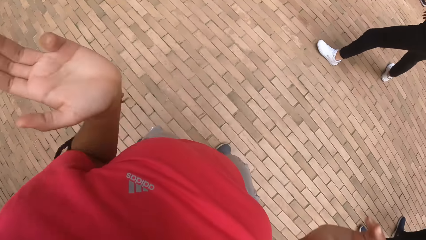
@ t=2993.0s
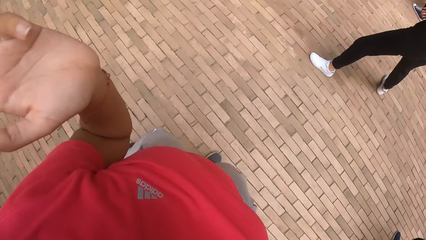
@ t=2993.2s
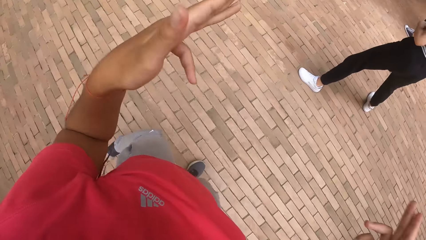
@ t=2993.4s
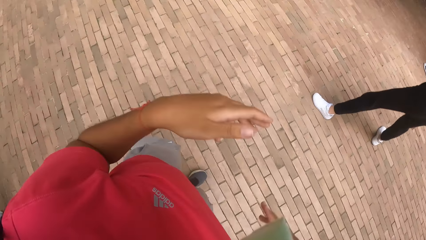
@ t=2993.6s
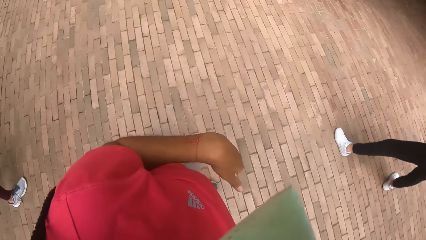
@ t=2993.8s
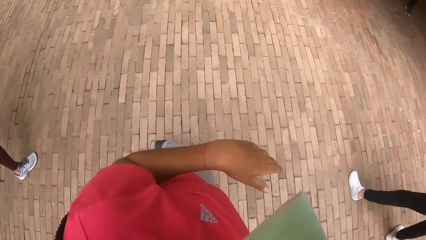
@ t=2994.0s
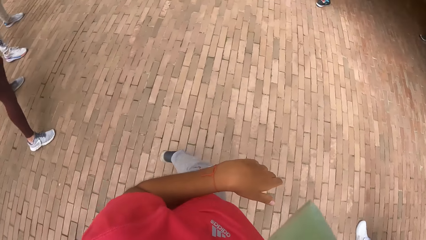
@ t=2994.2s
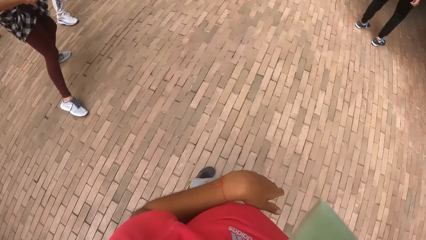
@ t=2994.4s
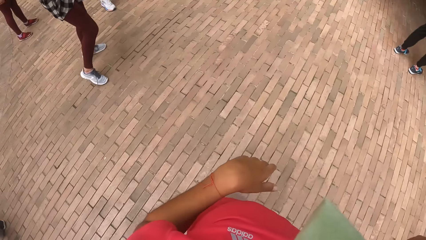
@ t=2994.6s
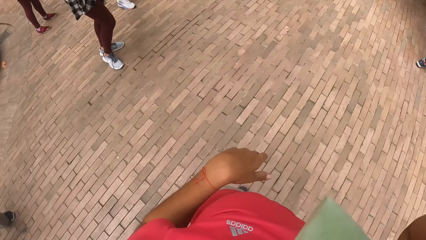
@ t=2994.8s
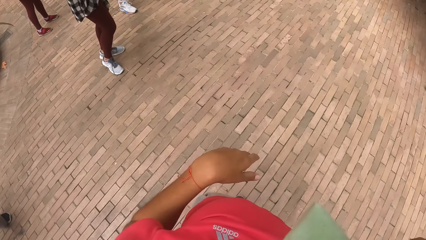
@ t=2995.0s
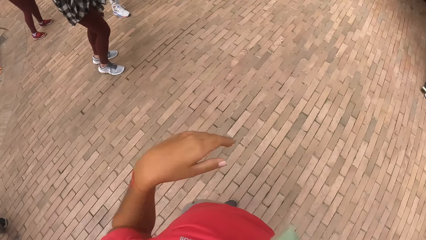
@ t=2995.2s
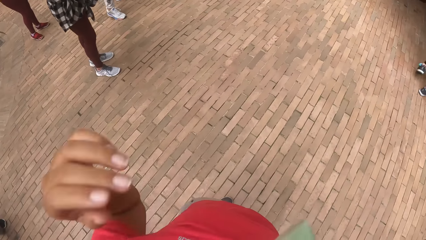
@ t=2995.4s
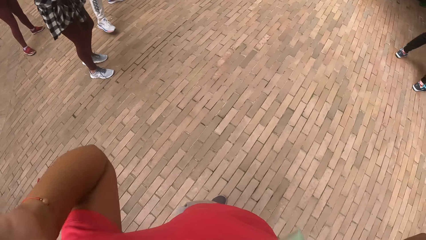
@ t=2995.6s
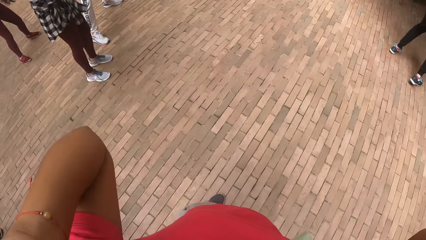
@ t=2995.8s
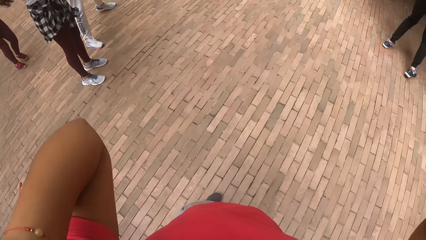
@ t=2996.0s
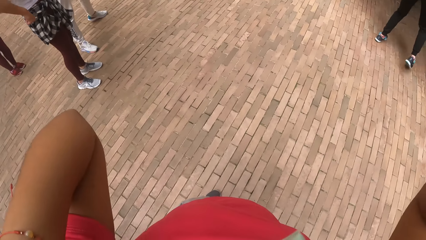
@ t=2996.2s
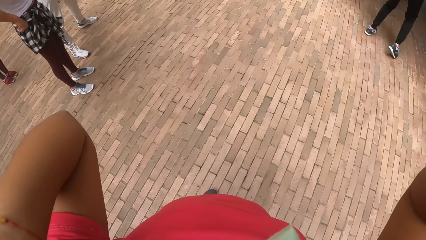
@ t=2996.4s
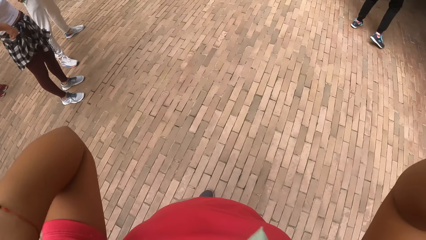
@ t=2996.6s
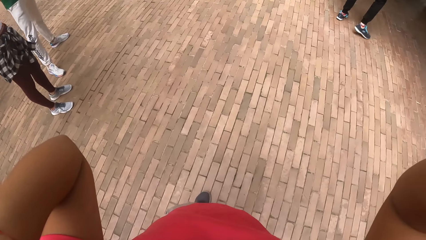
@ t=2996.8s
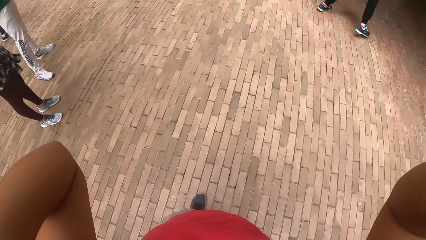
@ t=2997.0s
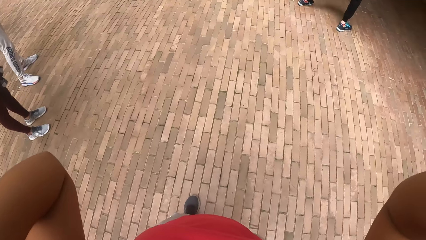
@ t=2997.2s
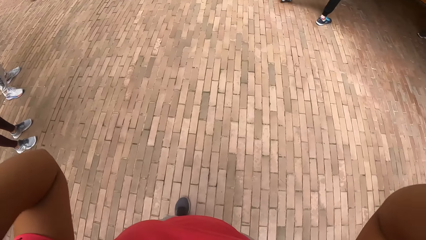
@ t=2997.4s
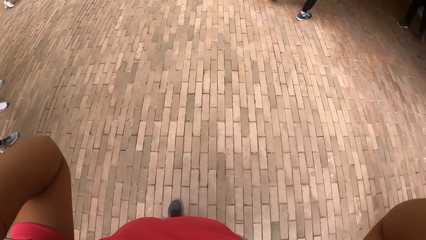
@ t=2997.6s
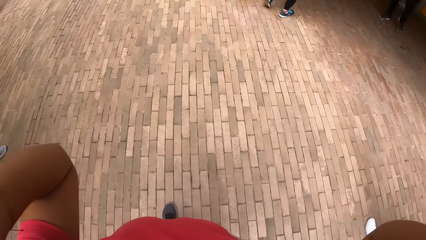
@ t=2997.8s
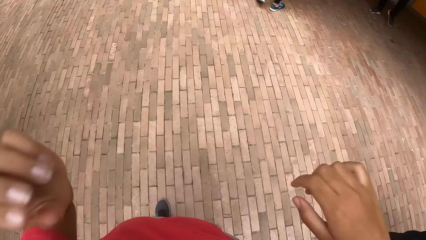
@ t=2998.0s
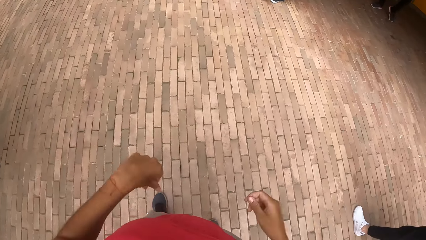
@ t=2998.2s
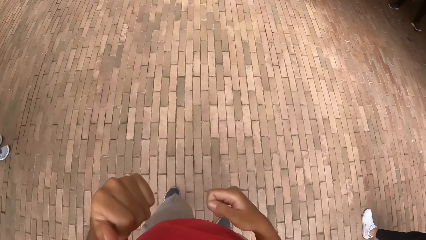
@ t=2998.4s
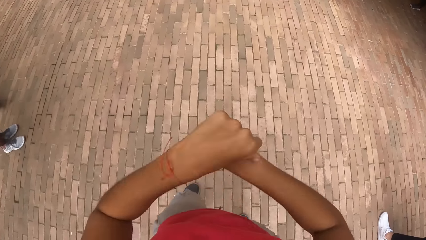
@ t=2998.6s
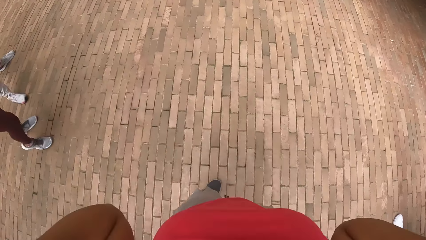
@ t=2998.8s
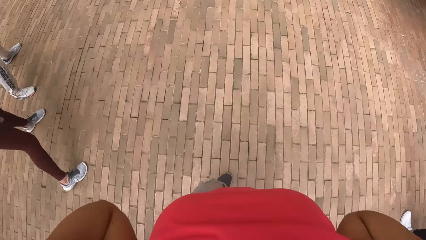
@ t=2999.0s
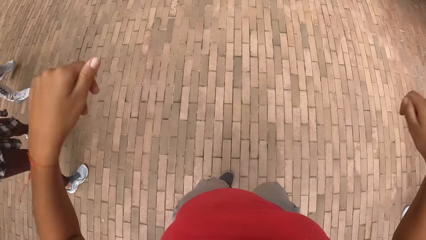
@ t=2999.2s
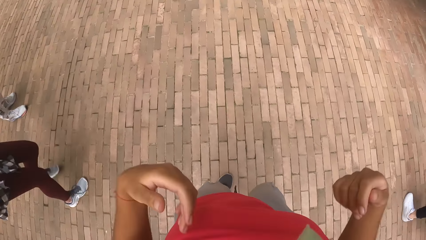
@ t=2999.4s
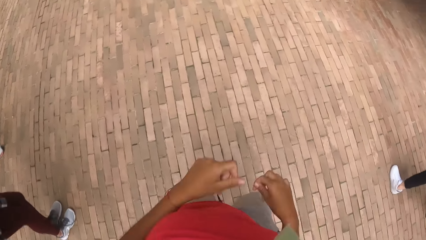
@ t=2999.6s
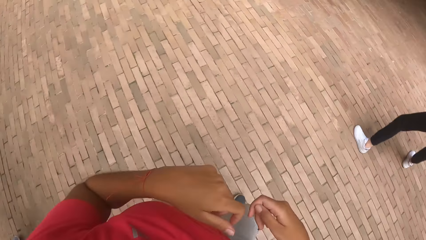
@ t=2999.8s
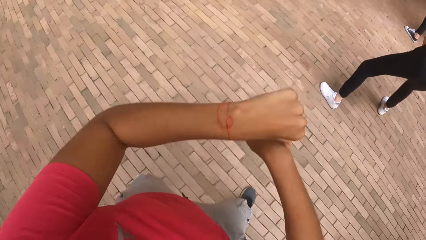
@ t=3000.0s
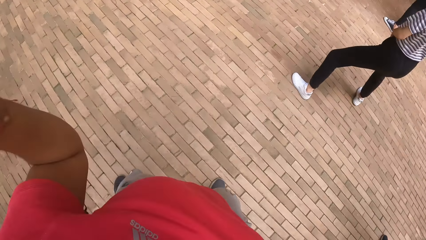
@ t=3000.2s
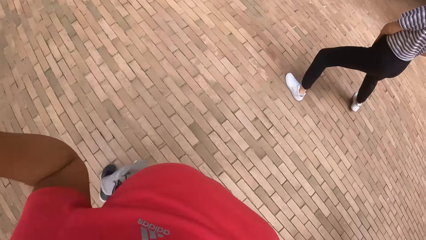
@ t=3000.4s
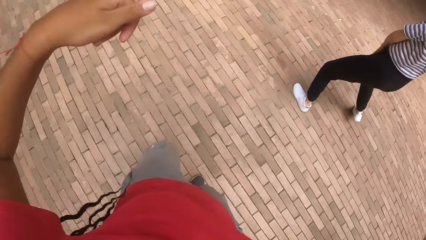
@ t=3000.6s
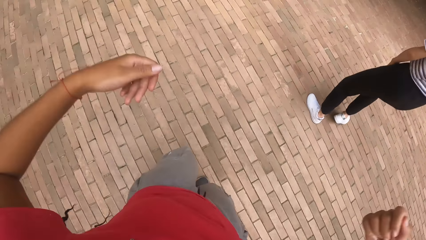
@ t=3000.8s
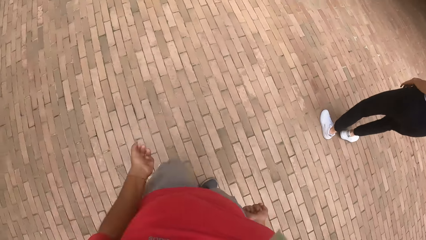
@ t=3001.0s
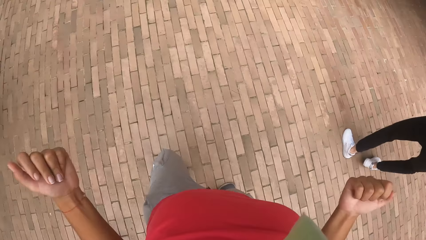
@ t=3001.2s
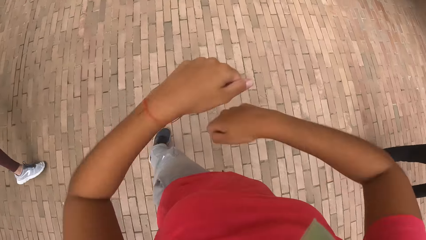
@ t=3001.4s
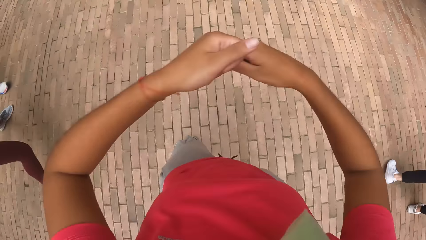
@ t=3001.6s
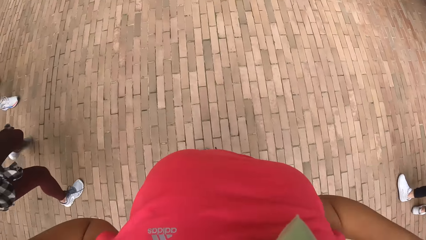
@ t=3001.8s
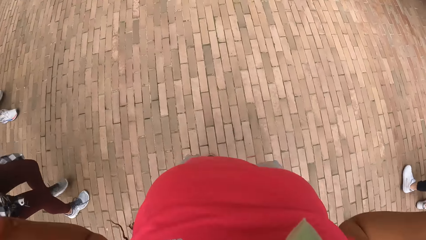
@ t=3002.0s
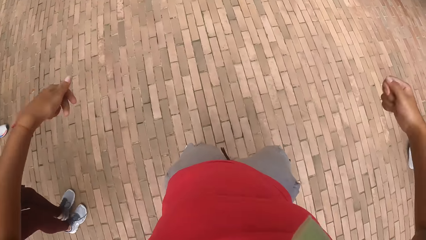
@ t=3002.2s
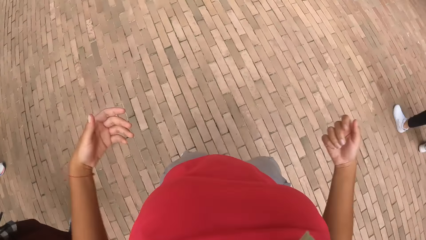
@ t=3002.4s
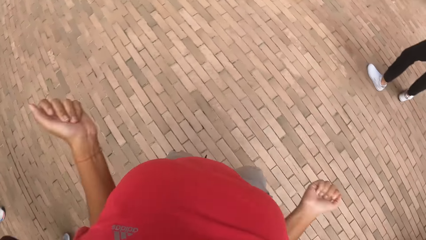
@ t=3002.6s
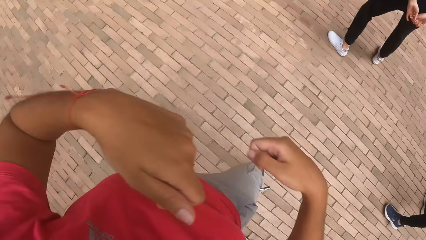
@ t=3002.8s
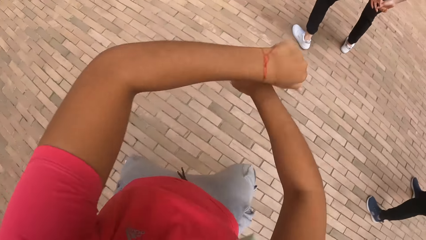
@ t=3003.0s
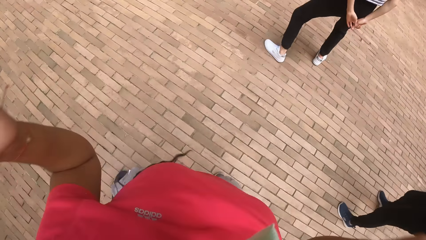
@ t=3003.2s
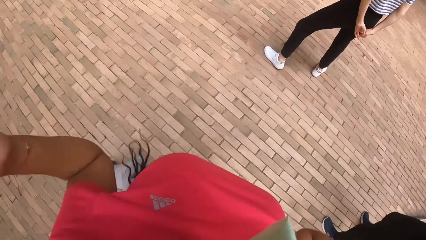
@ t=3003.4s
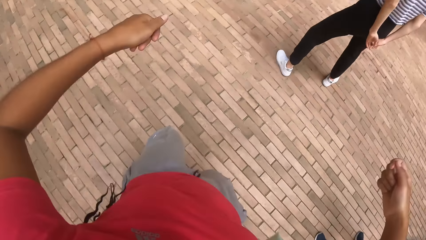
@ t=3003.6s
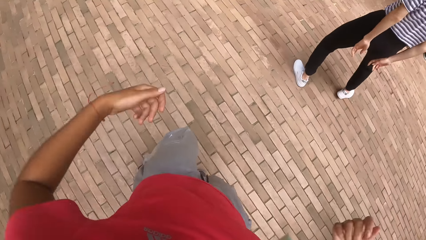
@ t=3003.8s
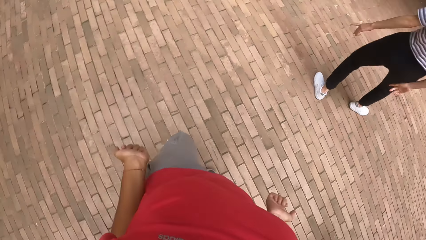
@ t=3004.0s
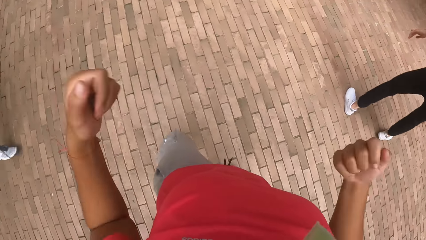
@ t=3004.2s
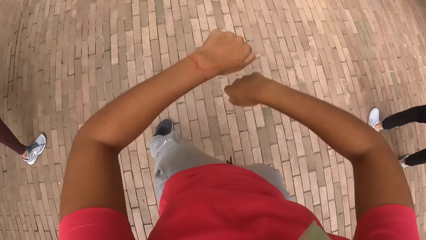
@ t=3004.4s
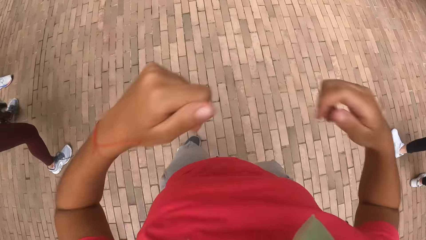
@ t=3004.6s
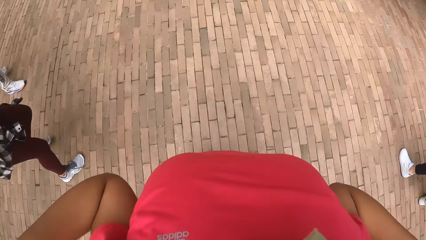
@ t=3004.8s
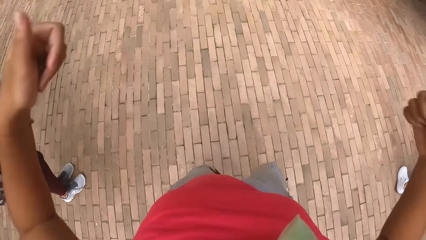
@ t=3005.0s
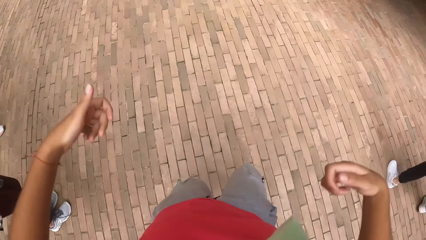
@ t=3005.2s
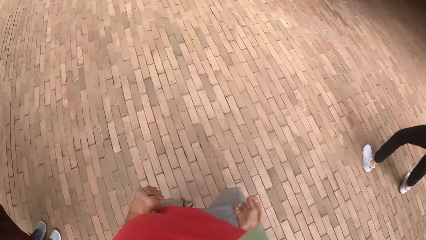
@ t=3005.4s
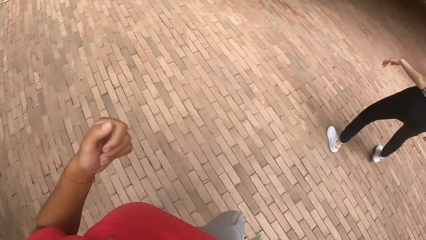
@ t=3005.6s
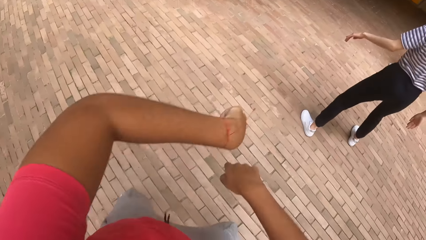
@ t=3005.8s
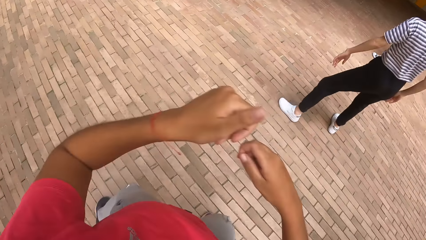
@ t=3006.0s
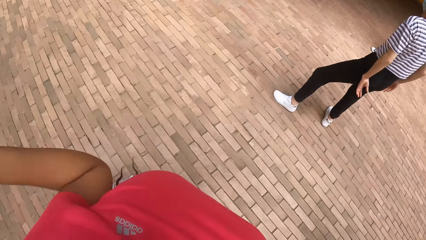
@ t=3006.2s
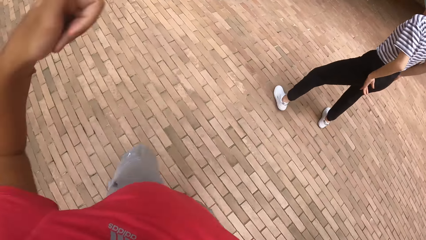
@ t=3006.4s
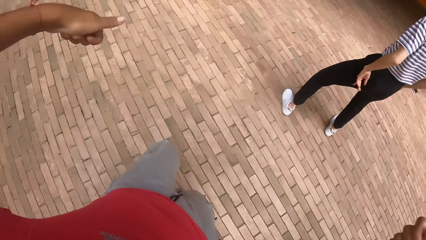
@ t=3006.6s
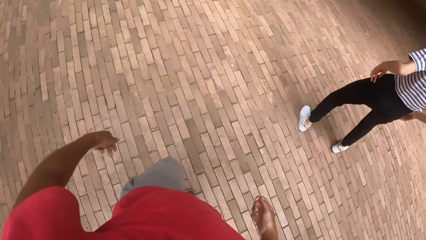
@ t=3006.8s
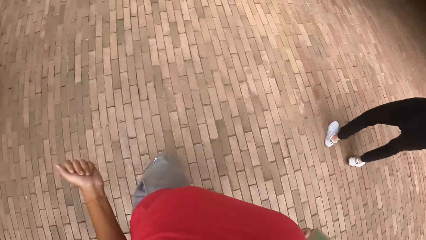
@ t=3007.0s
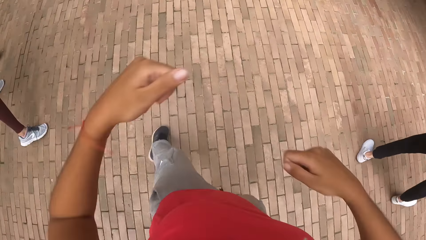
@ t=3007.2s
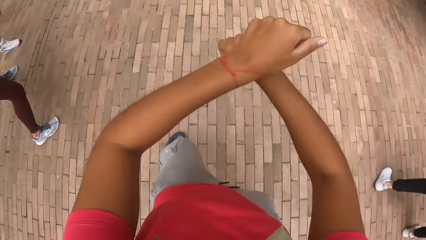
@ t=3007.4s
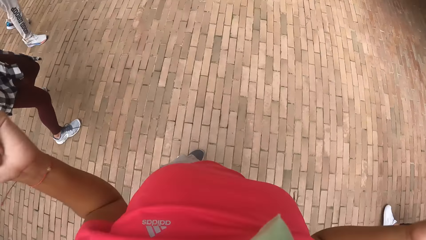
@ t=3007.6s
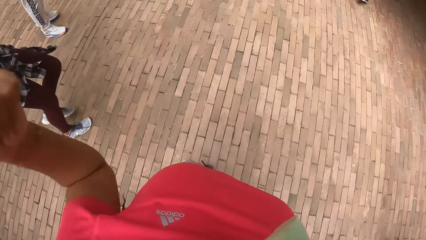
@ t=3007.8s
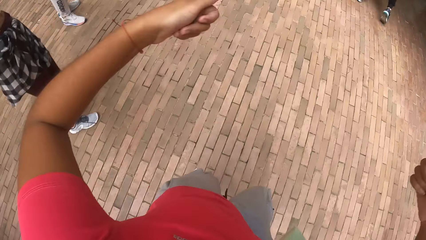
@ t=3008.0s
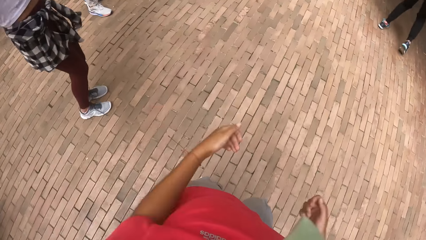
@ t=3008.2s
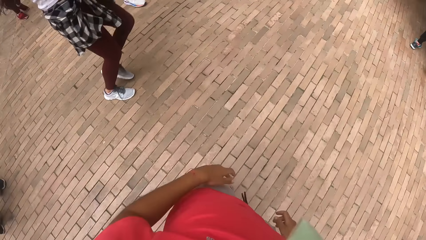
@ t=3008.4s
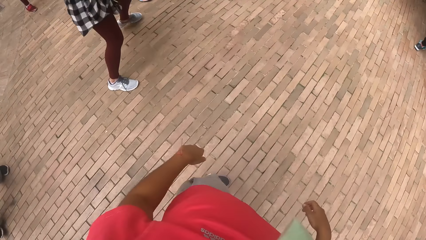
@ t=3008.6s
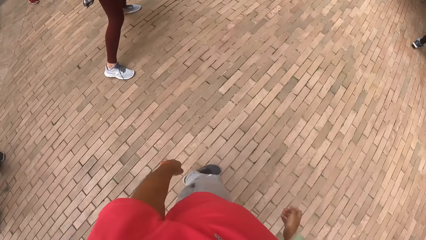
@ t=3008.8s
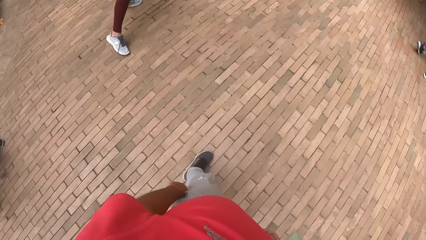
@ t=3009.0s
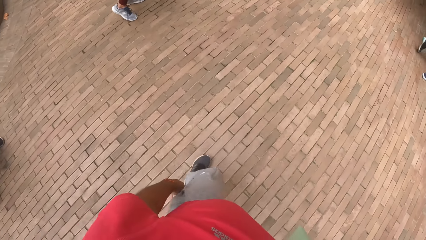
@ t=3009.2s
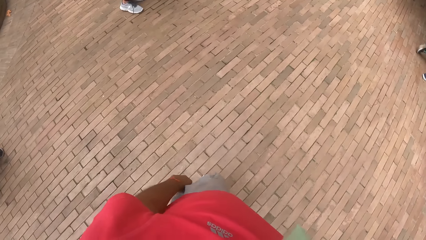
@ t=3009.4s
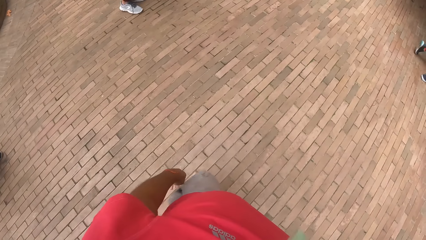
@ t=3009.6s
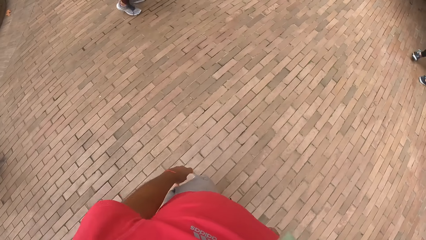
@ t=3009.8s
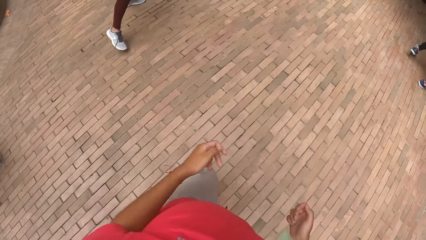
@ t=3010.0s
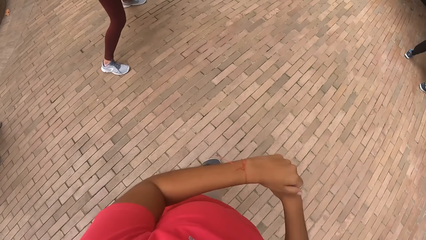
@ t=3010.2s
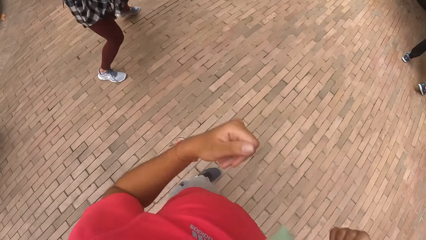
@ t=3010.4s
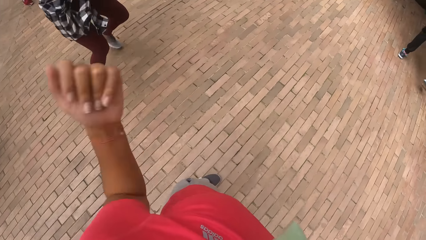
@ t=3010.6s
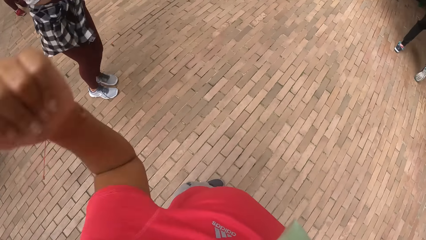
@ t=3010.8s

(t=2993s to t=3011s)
The camera wearer stops to dance. She lifts her hands. She dances. She stops to dance.
